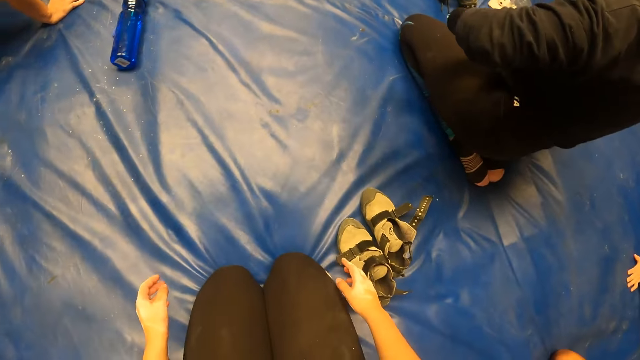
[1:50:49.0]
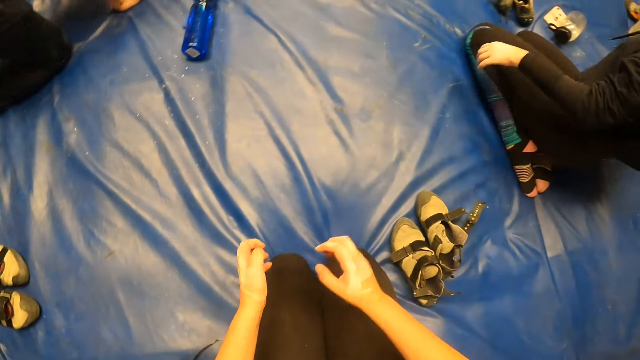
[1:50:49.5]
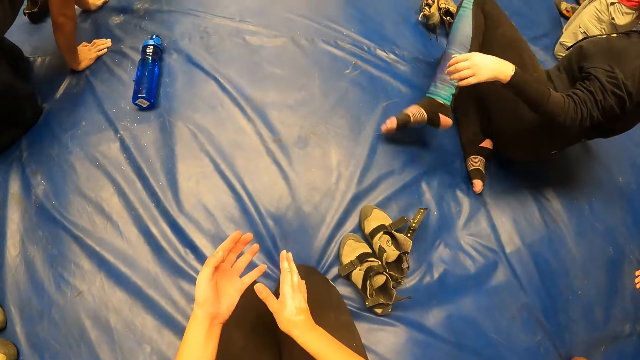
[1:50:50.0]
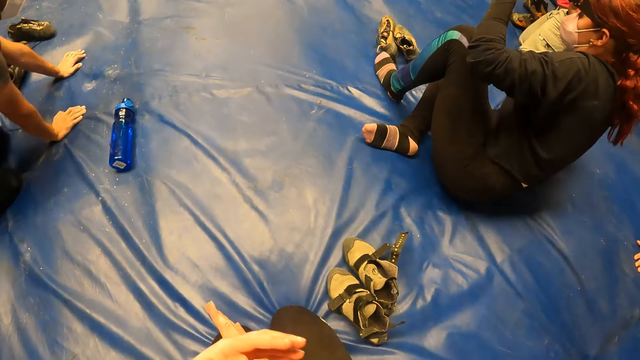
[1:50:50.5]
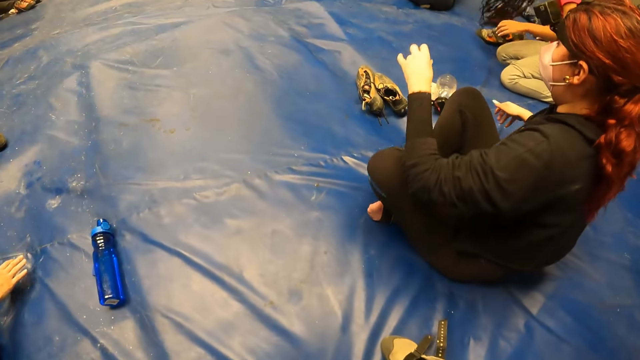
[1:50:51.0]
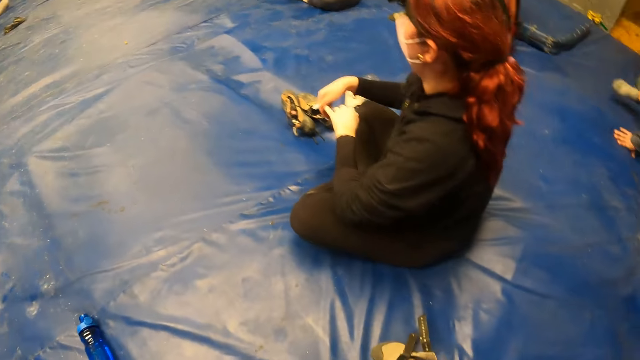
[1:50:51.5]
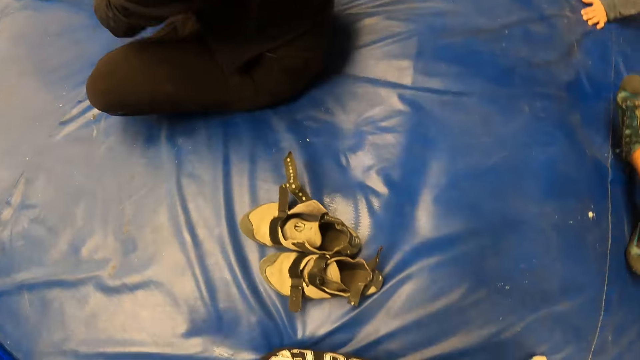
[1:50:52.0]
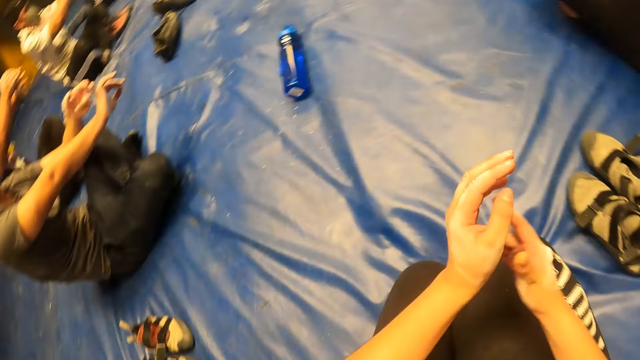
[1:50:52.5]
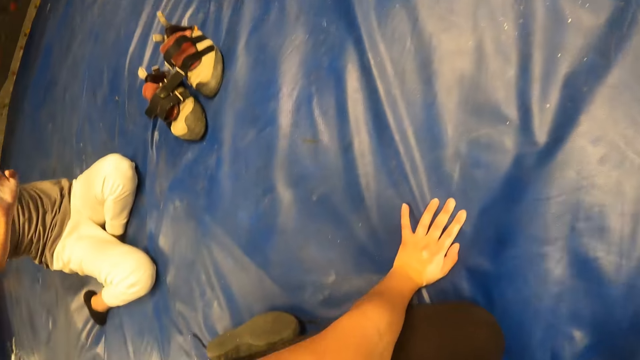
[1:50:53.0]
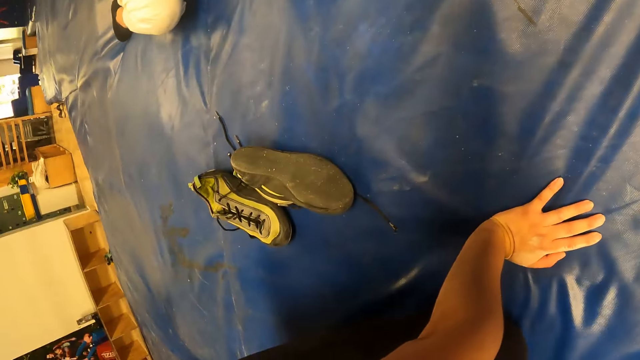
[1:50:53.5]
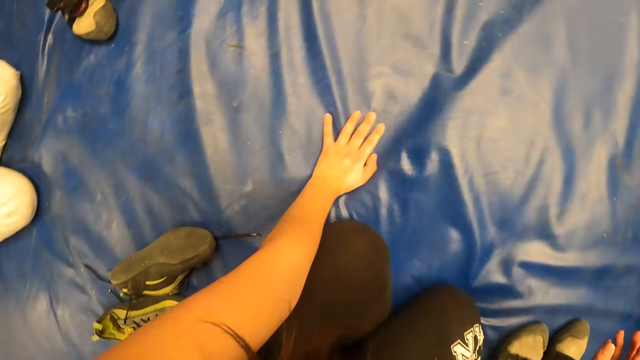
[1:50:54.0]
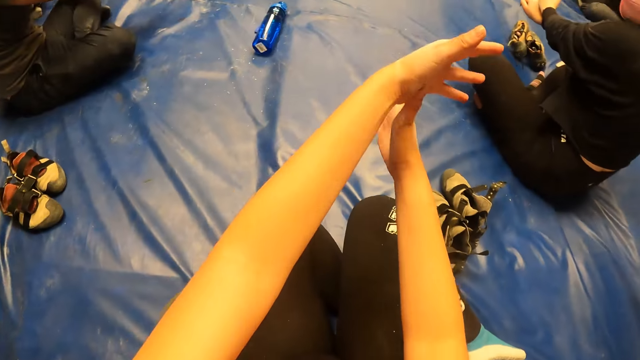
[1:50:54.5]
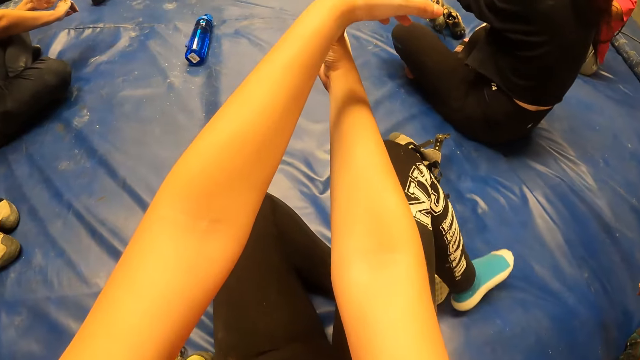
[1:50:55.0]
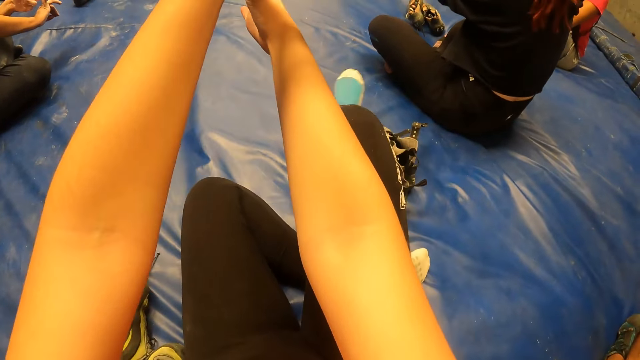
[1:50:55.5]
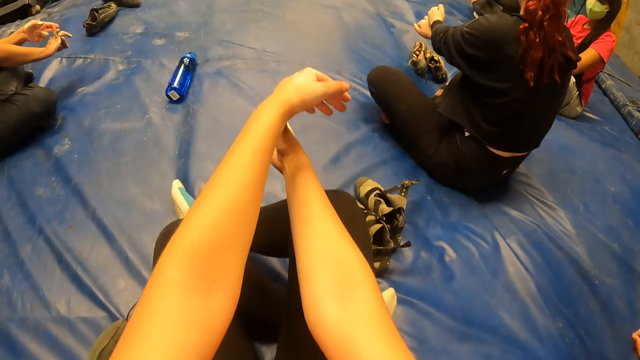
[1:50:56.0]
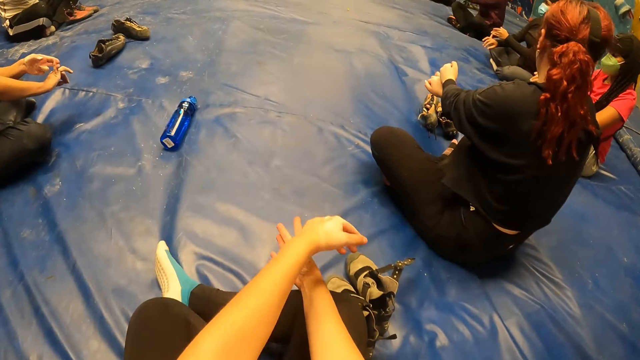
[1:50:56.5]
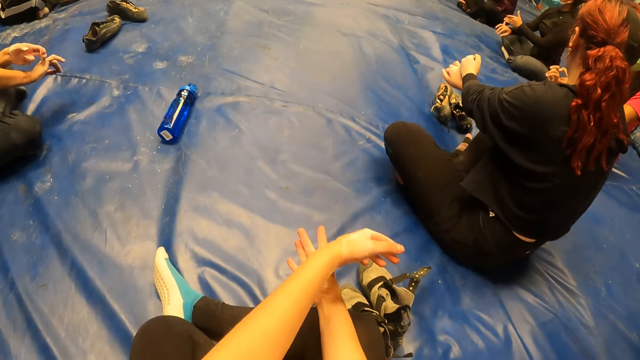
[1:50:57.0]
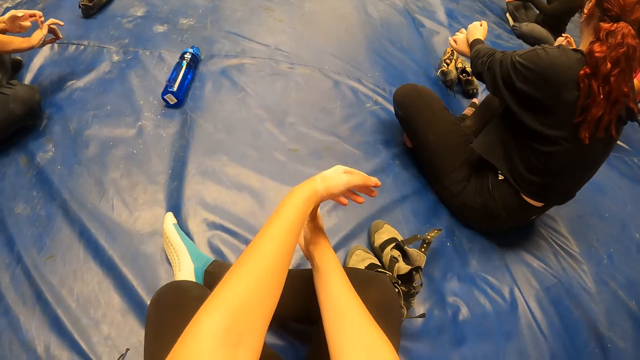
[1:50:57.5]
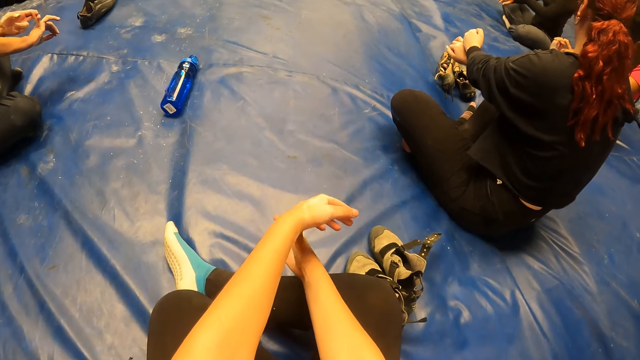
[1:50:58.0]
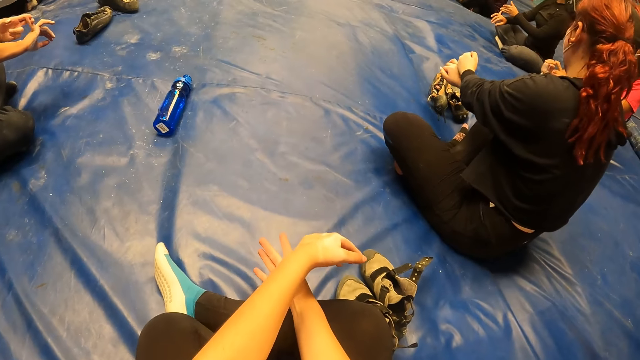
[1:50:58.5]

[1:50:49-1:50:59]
The camera wearer touches the left hand. She places the left hand on the bouncing castle. She stretches her right wrist with her left hand. She lifts the left hand. The man stretches his right wrist with his left hand. The camera wearer stretches the right thumb. The woman stretches her right wrist with her left hand.

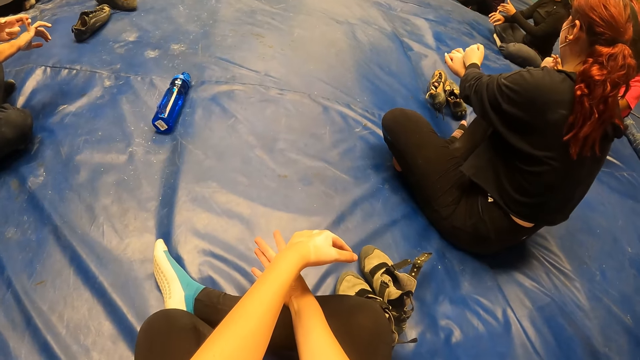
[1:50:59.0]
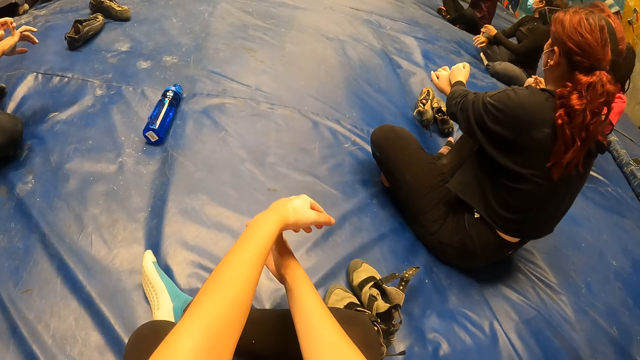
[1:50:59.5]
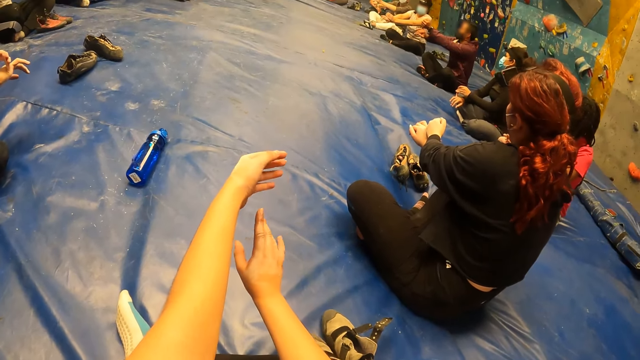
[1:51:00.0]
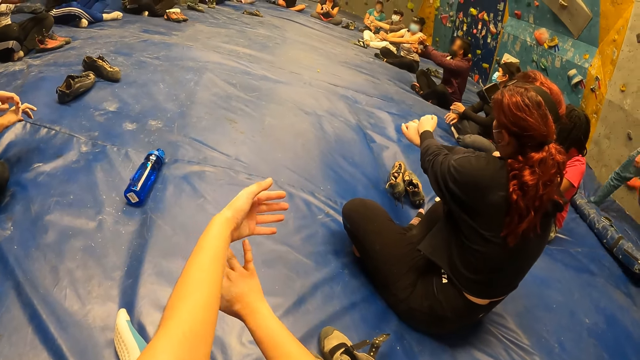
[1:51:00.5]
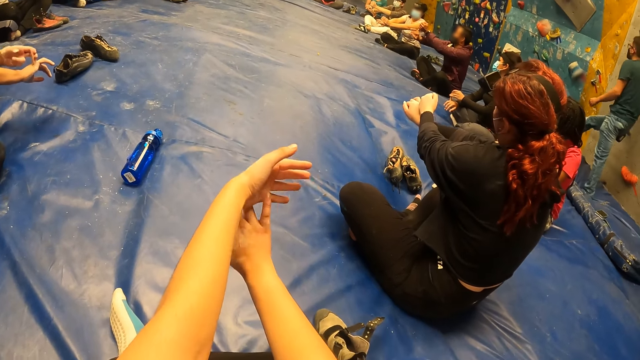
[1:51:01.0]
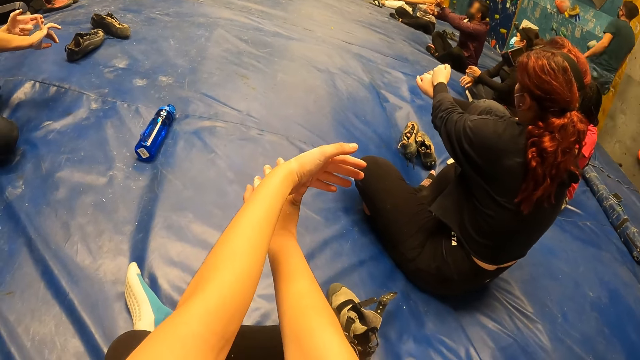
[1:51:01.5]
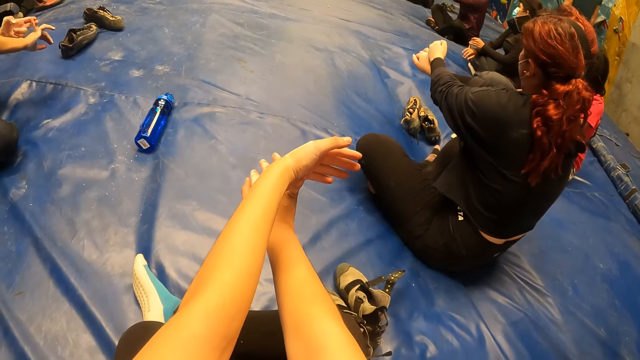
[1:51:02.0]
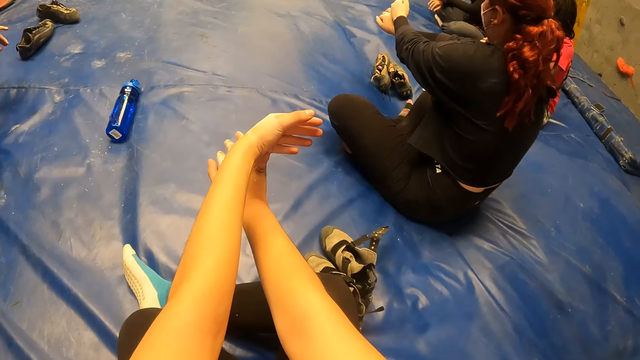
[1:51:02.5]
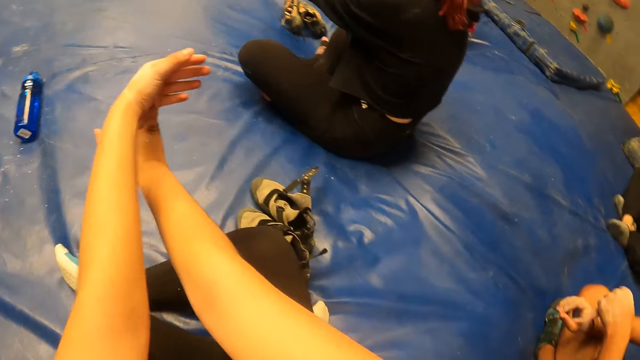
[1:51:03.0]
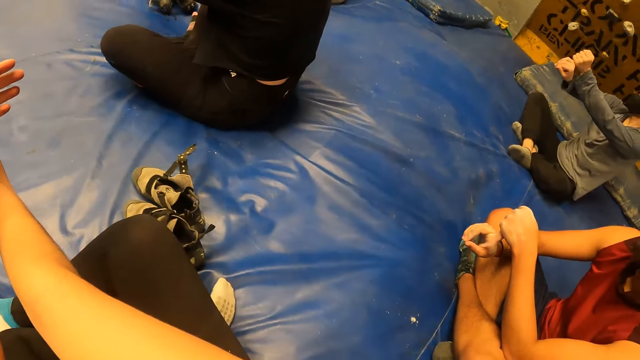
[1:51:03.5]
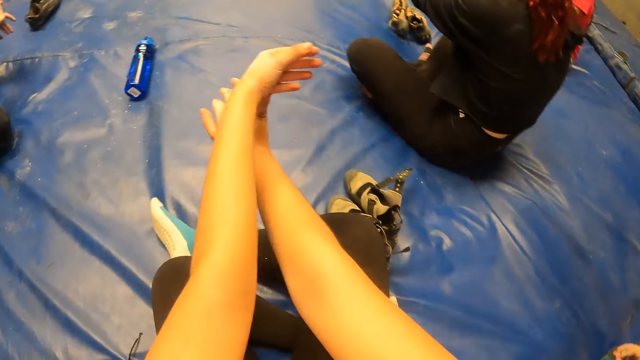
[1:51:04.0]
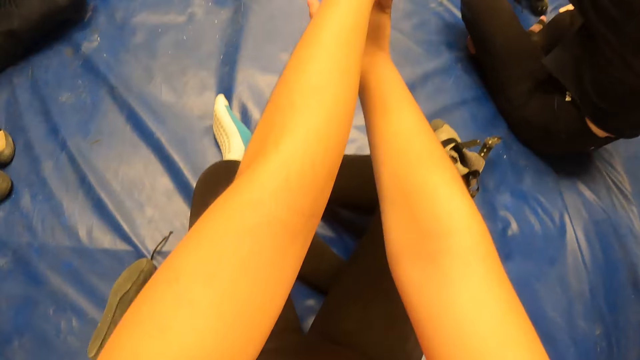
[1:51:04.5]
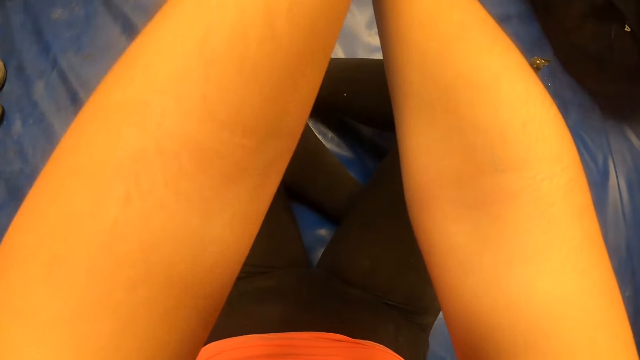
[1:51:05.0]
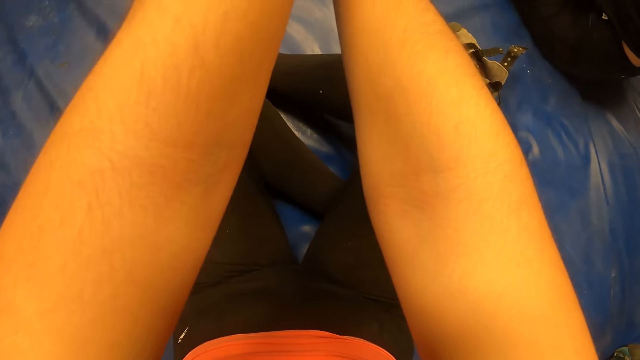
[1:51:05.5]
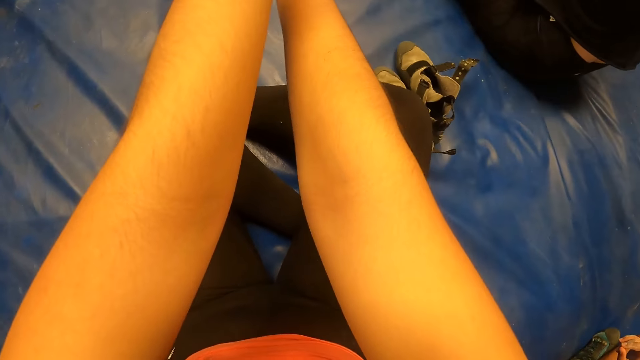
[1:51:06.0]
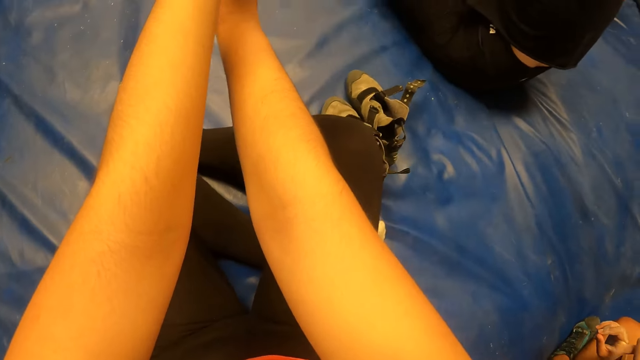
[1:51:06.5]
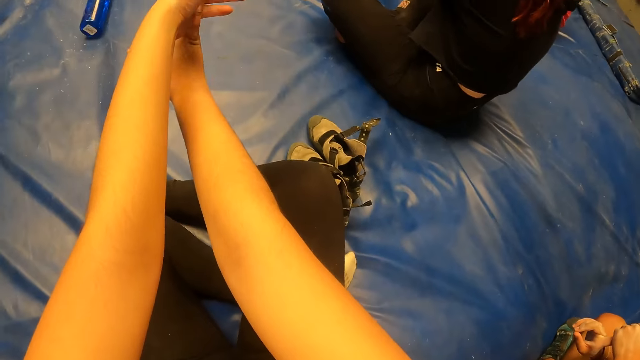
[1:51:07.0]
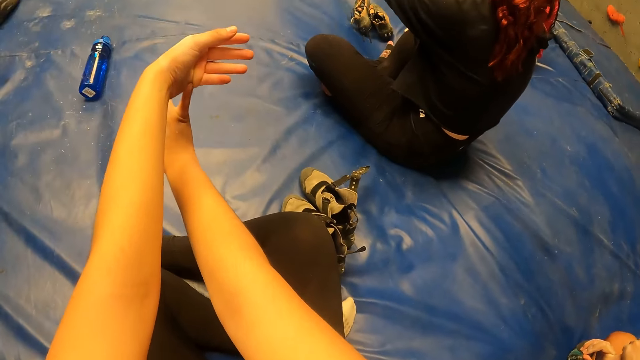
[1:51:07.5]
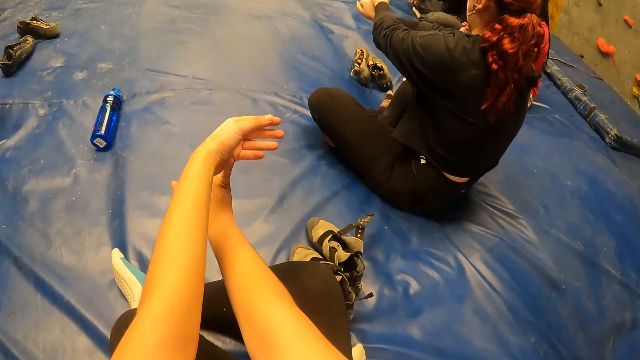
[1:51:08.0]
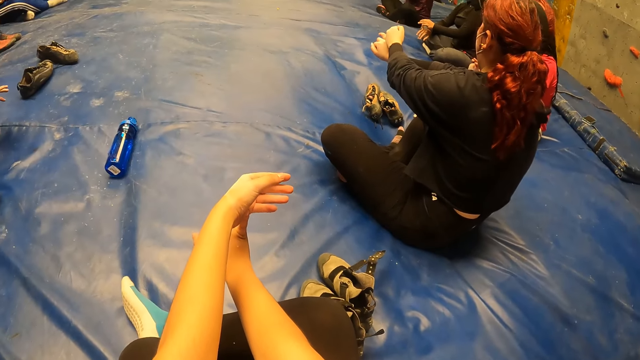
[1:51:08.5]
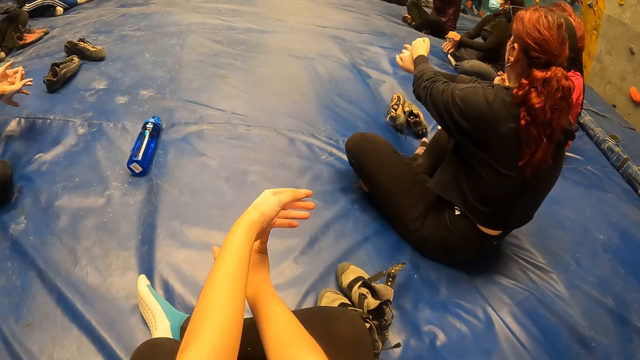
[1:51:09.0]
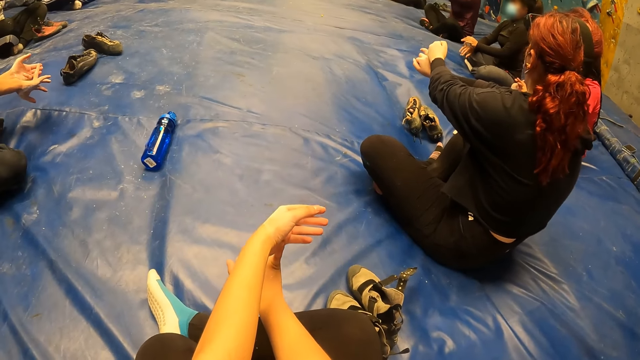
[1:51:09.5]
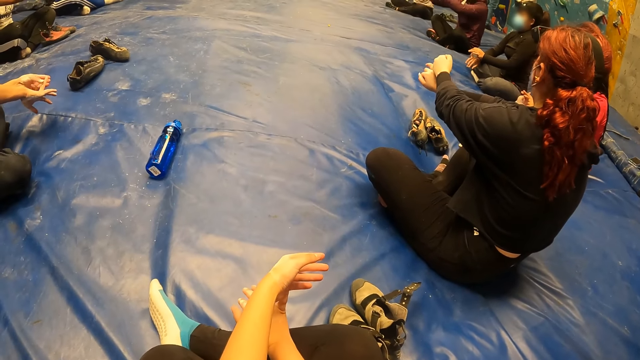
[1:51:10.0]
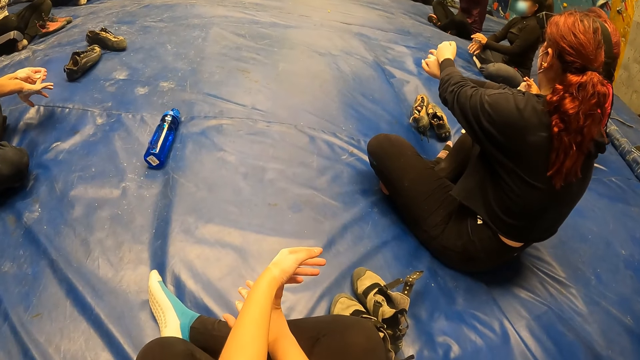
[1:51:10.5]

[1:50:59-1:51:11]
The camera wearer stretches the right little finger.
